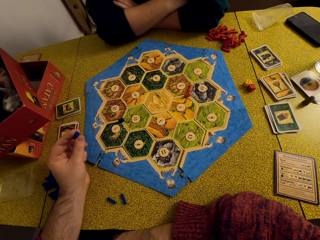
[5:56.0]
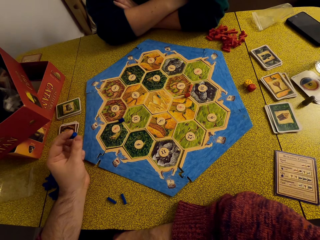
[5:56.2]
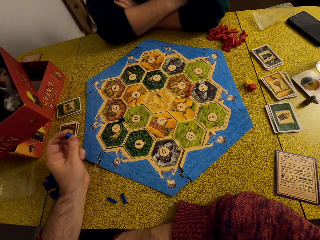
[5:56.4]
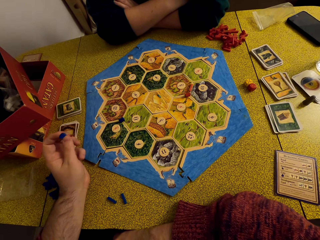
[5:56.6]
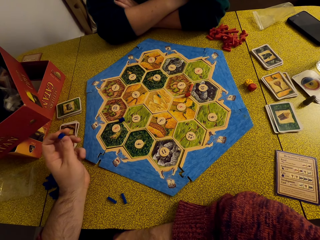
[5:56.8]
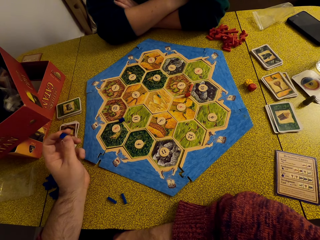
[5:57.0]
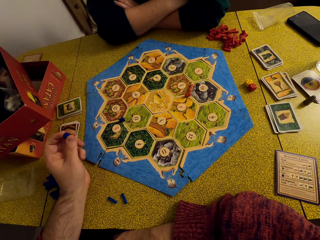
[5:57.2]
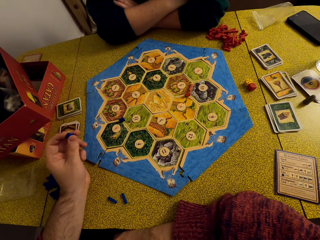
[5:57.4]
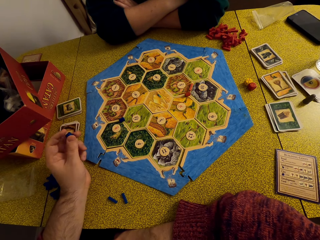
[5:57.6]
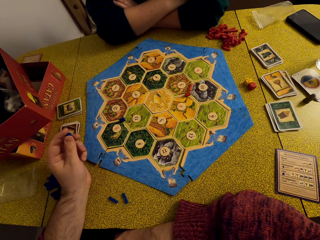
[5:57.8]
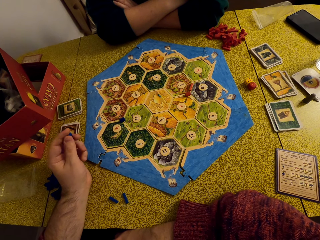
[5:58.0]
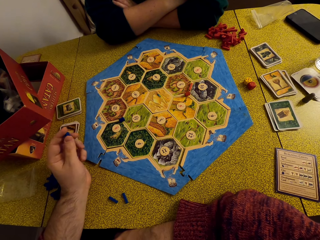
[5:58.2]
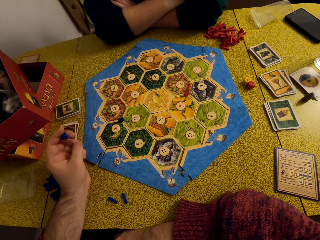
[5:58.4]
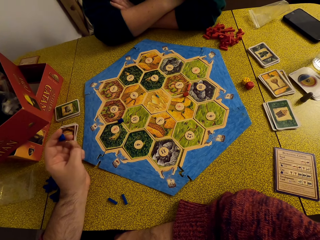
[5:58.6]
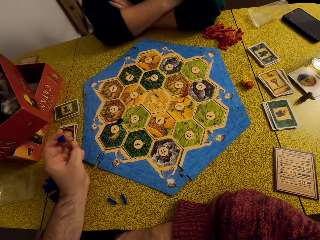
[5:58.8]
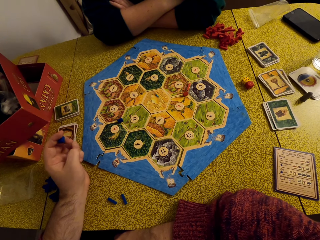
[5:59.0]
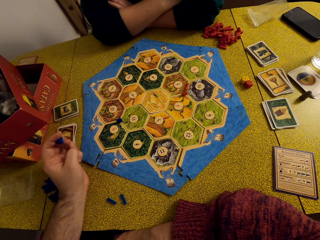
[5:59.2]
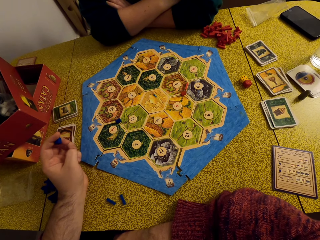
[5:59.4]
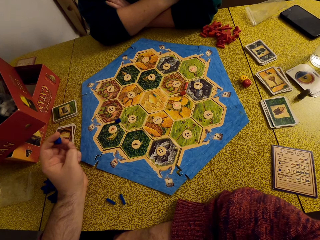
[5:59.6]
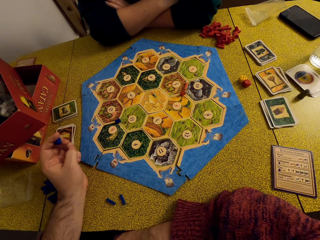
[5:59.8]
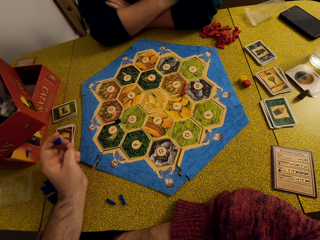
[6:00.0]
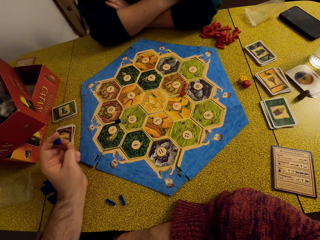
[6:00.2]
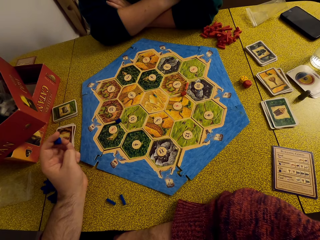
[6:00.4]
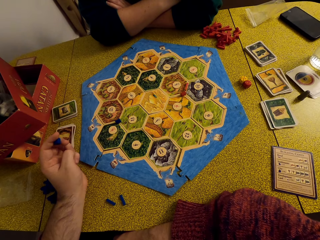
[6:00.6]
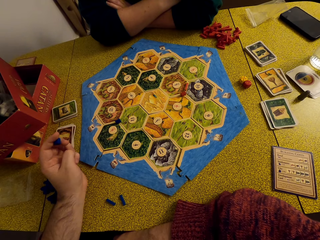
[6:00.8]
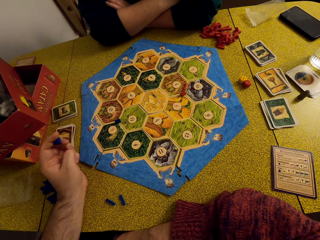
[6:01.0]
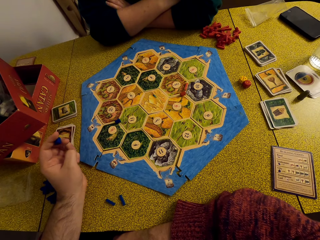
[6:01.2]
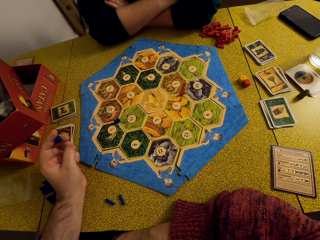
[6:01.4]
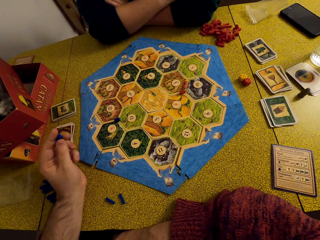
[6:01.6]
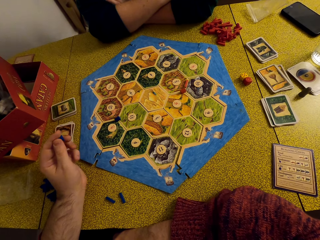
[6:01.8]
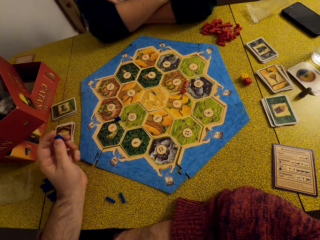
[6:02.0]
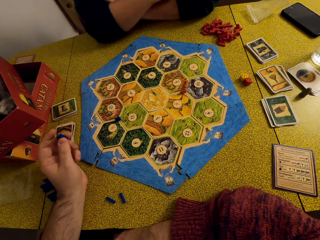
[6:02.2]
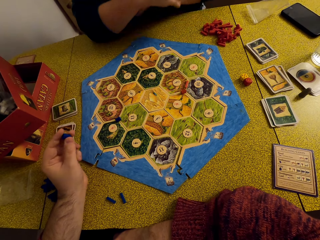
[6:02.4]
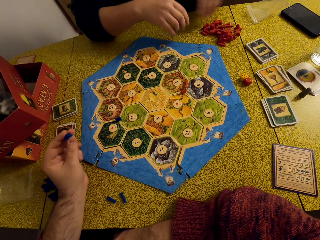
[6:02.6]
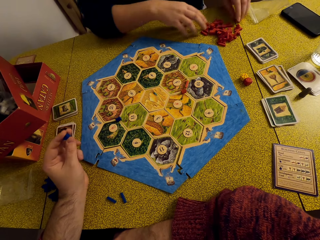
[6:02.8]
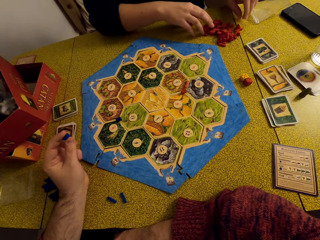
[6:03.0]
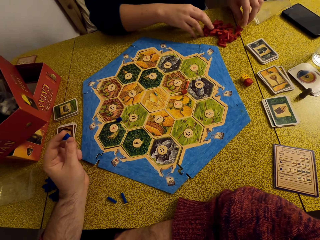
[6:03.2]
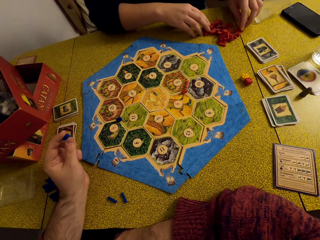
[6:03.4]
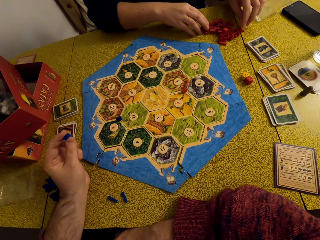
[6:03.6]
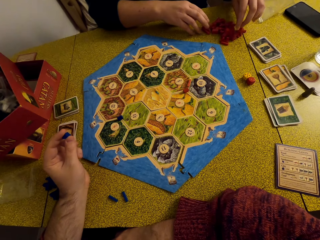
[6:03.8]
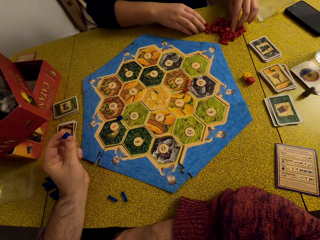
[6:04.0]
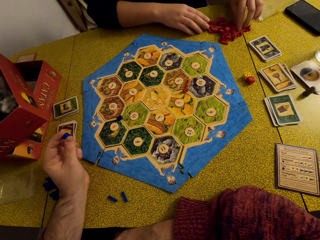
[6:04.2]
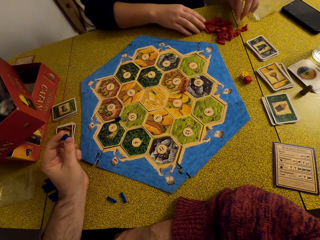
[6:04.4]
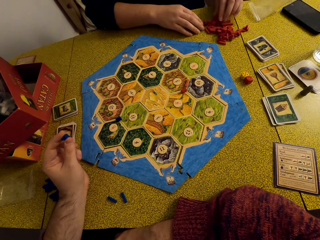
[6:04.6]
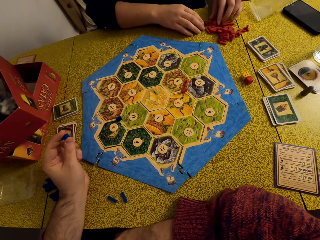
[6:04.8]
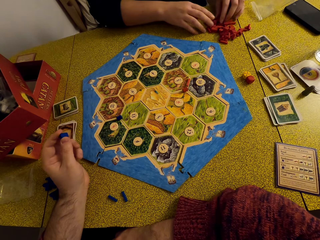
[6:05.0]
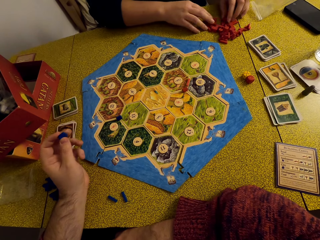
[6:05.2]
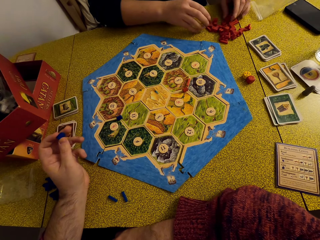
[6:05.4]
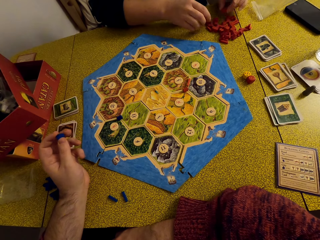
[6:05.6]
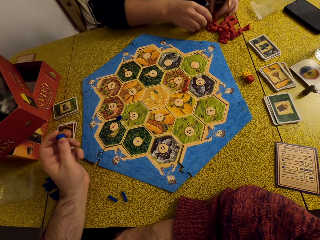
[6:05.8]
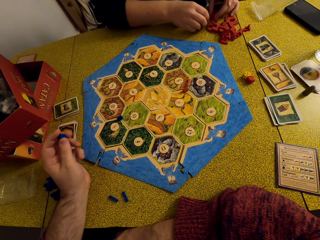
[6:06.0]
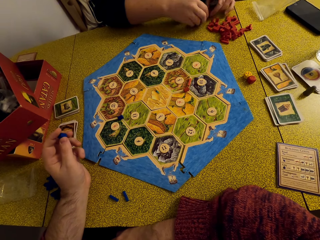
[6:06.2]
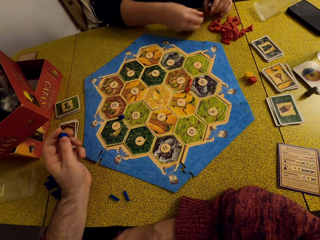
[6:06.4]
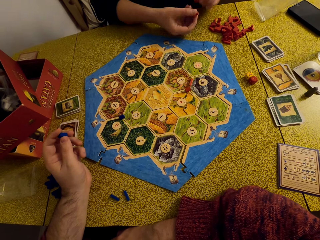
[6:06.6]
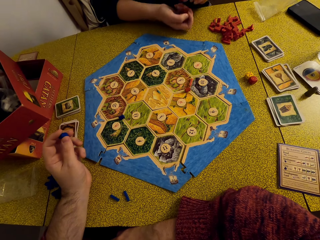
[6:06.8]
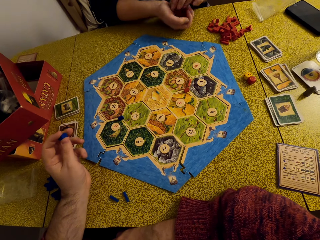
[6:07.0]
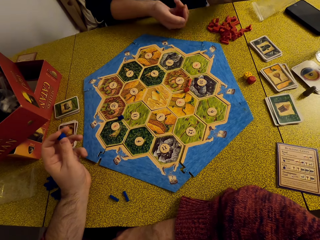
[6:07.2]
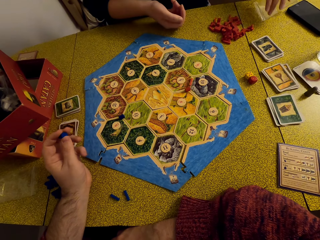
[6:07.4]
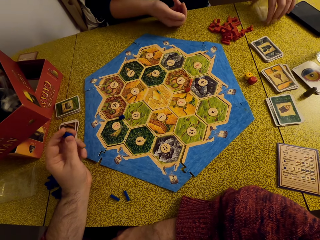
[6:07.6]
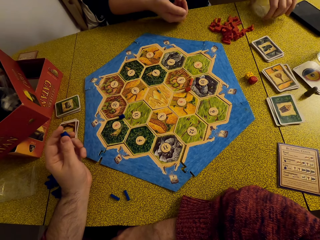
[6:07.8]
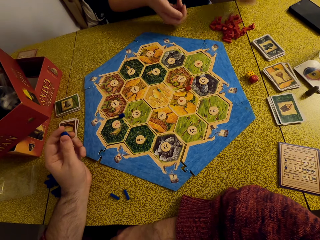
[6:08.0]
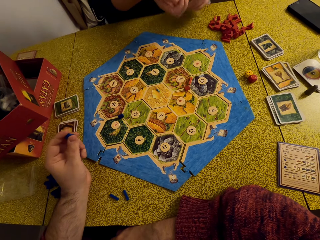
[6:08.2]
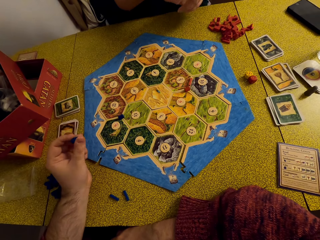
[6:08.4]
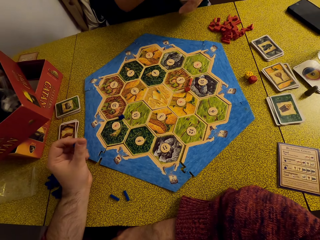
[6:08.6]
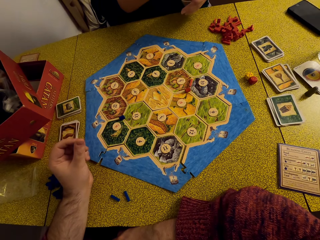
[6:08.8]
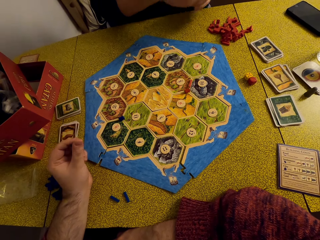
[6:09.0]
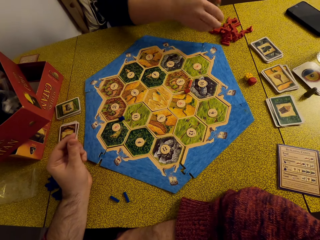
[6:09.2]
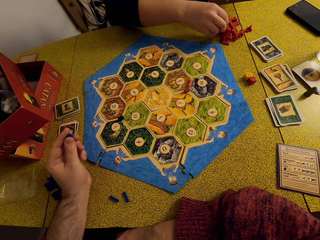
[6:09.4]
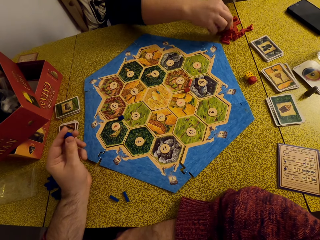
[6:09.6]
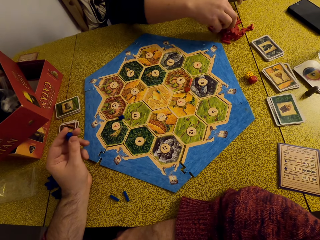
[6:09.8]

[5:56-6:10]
The camera wearer talks to a woman. The woman scatters the game pieces, picks up the game pieces and picks up the zip lock bag. The camera wearer talks to the woman.

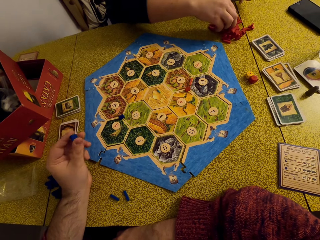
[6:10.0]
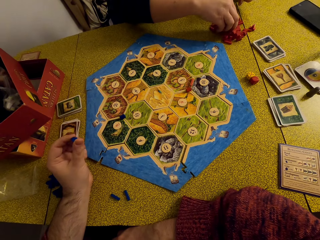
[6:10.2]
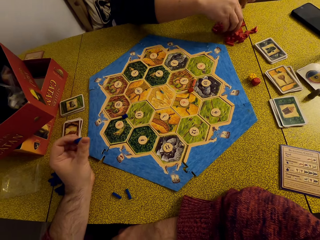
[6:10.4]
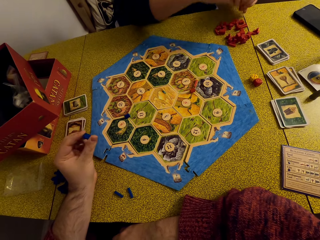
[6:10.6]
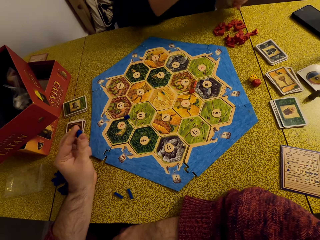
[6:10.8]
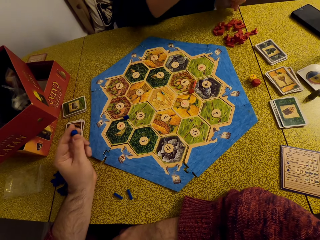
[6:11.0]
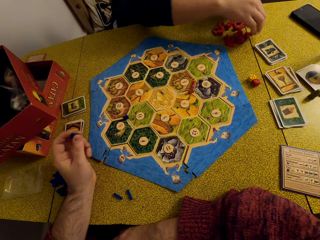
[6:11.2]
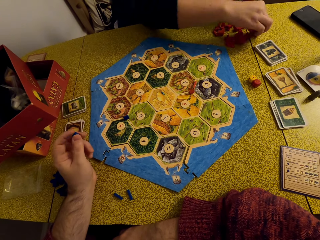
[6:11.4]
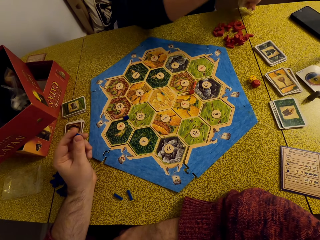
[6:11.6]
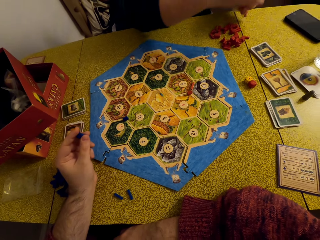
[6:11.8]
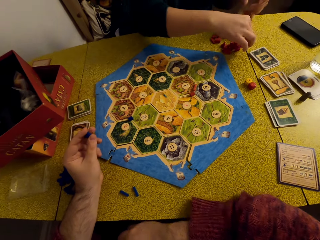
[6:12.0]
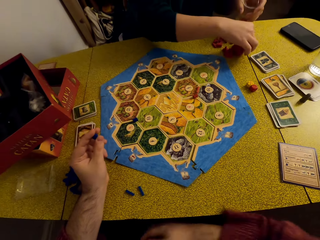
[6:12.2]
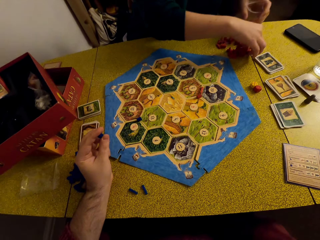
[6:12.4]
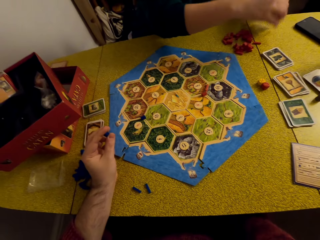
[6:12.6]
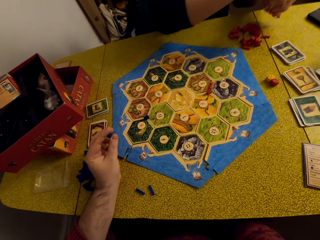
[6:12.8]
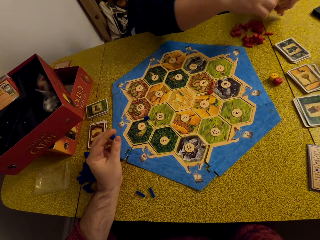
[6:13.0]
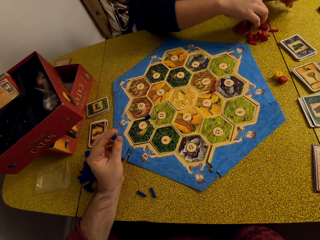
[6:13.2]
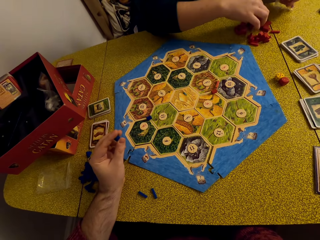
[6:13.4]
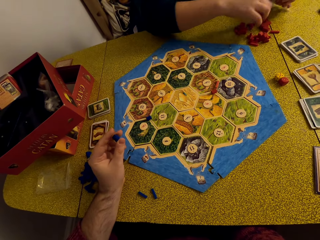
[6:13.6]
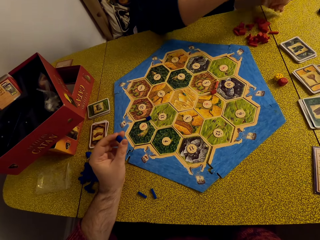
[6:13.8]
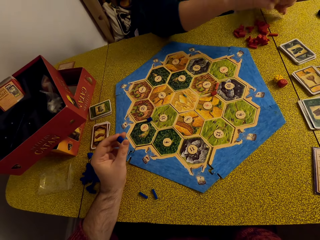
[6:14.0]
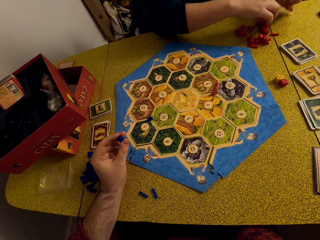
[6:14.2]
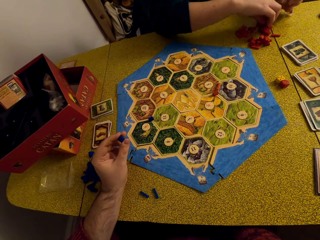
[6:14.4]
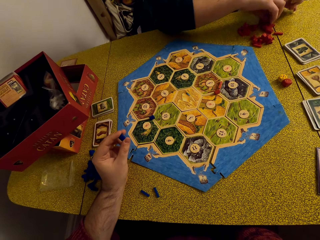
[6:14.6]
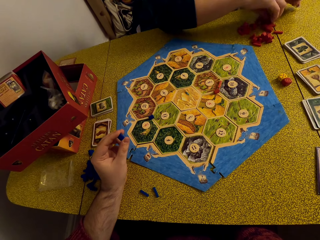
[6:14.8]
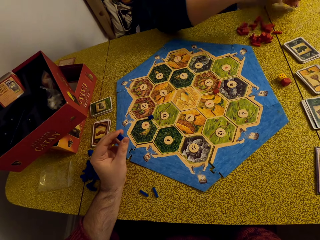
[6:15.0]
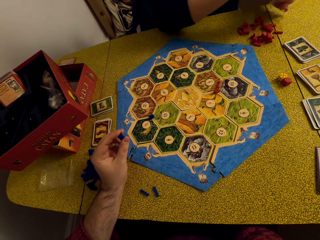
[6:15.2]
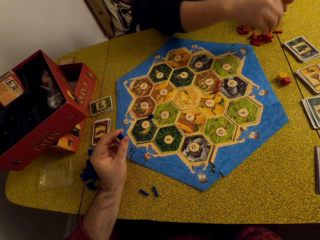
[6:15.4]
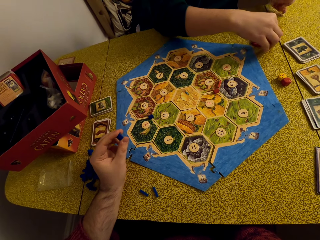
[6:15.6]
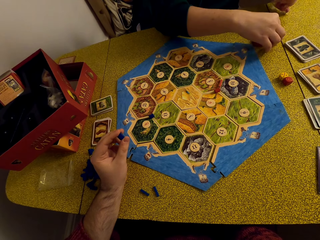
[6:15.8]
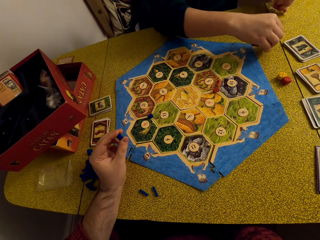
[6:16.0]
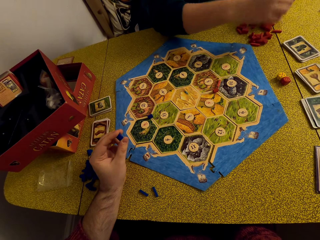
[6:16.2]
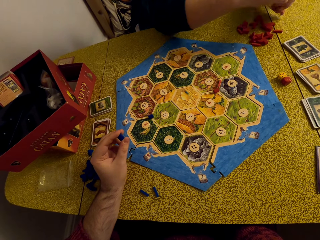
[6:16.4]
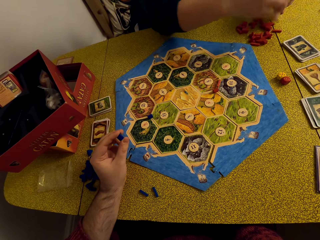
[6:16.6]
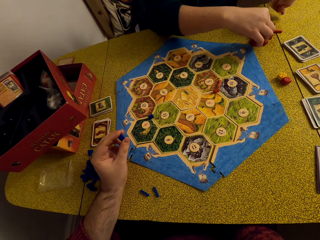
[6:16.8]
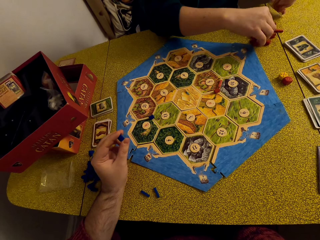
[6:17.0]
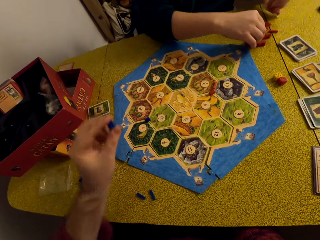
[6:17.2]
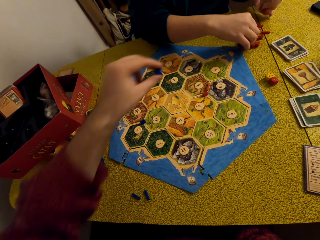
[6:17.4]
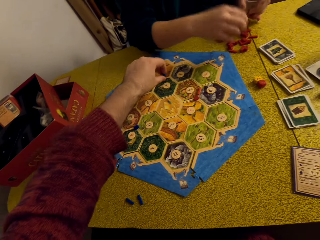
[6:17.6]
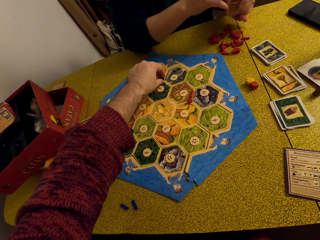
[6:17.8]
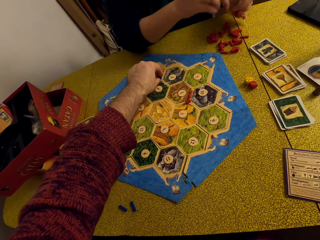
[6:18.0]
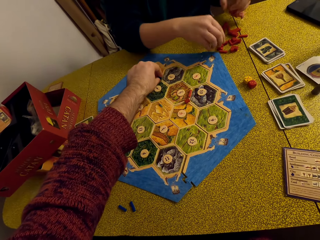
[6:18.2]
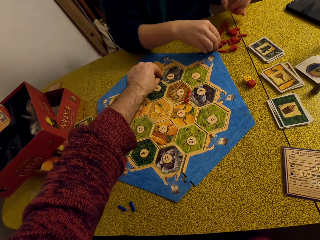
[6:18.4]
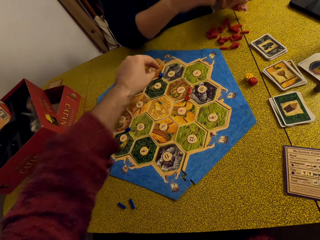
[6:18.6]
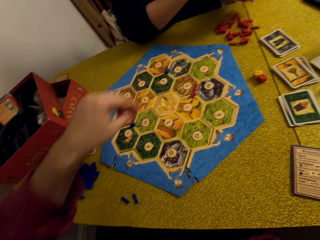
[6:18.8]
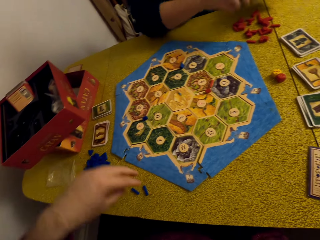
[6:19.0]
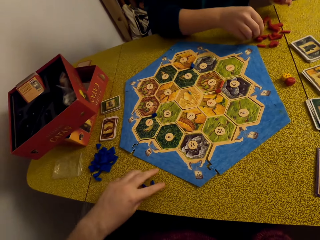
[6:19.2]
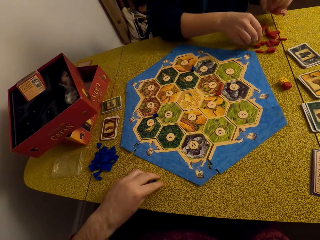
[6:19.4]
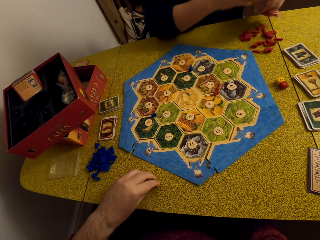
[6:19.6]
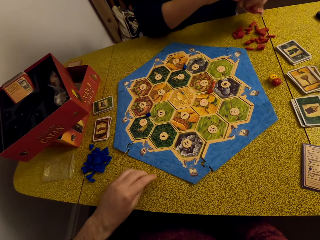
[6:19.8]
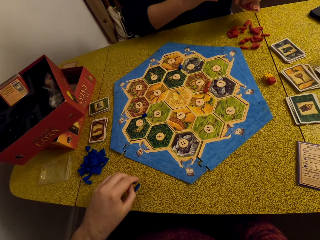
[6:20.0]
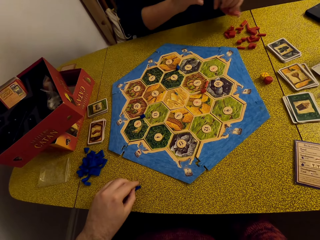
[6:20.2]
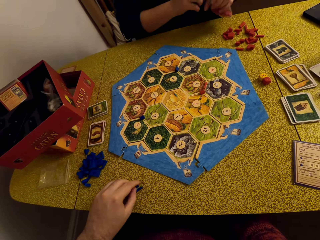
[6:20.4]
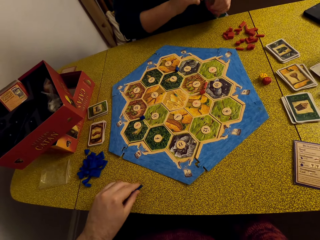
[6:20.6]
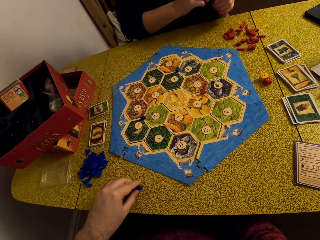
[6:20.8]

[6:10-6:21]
A woman moves the game pieces to the zip lock bag. The camera wearer places a game piece on the board. They move the game pieces to the game board.
